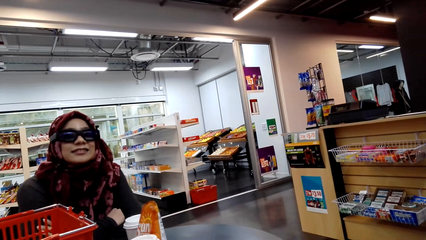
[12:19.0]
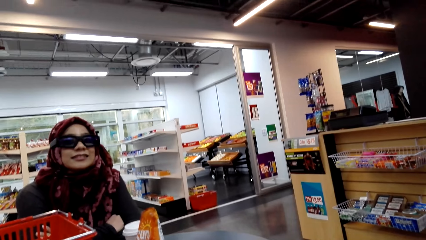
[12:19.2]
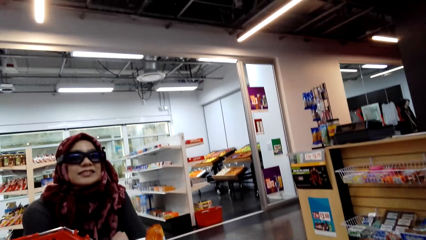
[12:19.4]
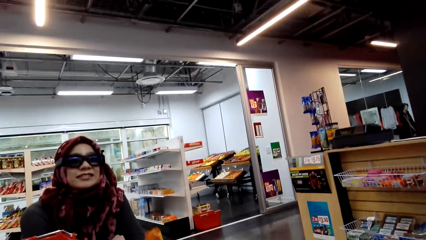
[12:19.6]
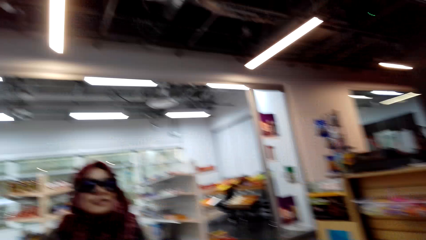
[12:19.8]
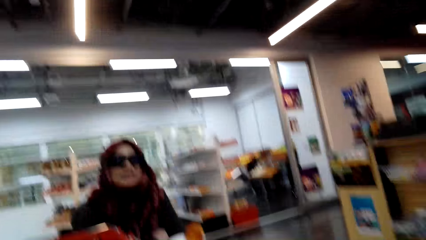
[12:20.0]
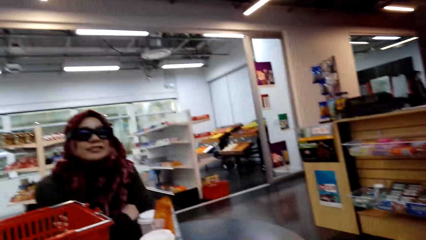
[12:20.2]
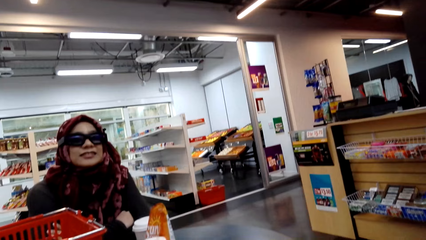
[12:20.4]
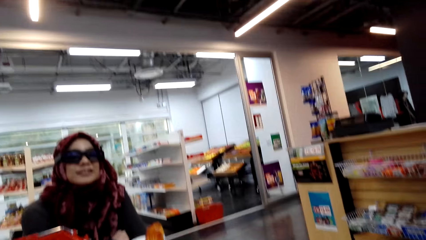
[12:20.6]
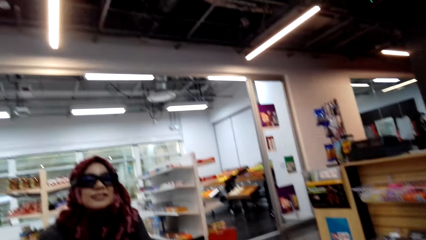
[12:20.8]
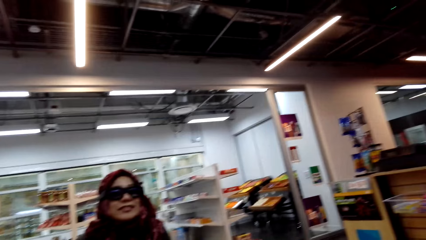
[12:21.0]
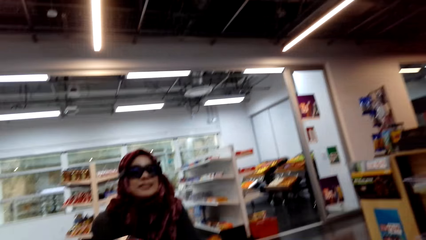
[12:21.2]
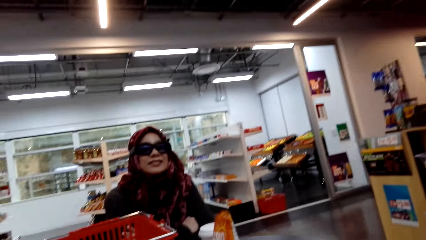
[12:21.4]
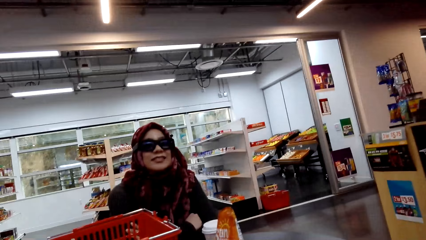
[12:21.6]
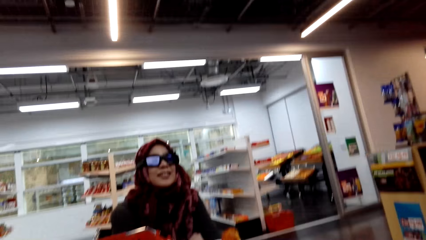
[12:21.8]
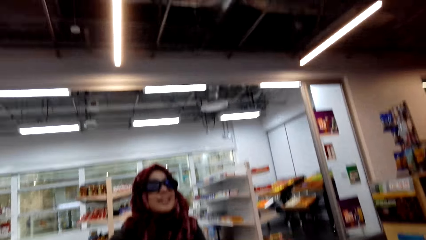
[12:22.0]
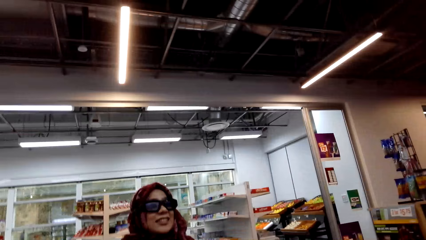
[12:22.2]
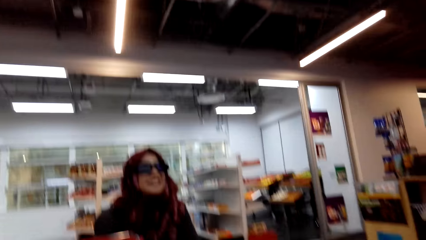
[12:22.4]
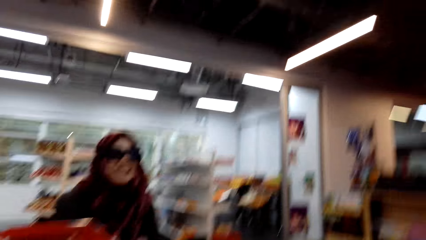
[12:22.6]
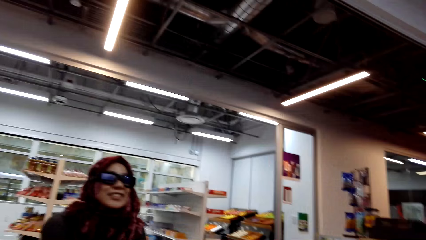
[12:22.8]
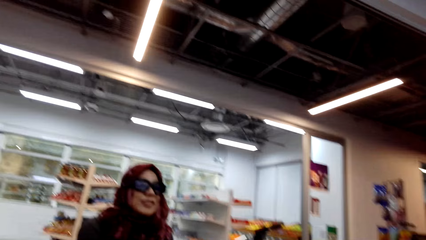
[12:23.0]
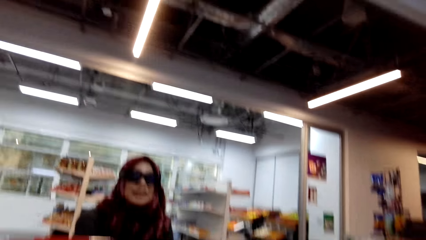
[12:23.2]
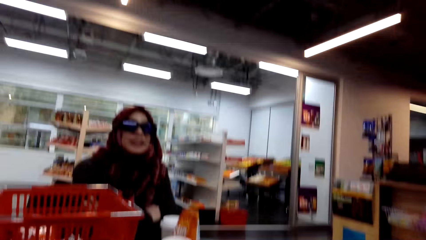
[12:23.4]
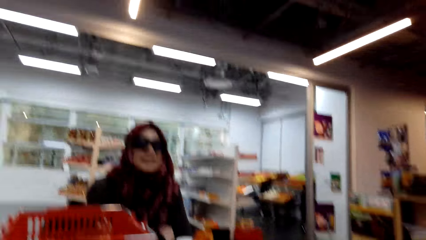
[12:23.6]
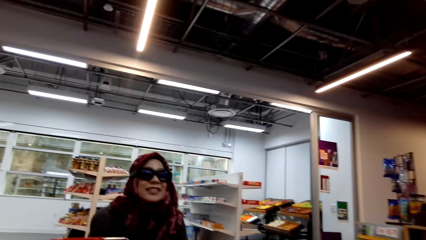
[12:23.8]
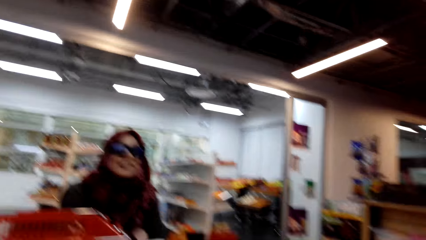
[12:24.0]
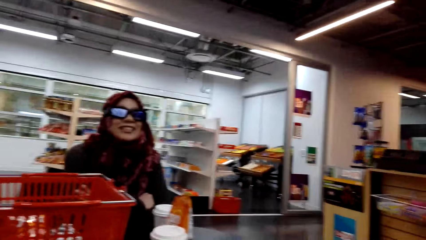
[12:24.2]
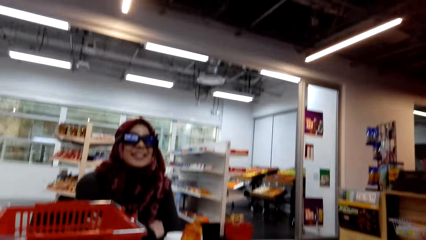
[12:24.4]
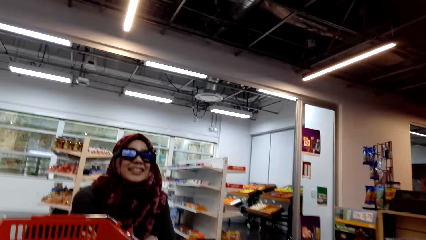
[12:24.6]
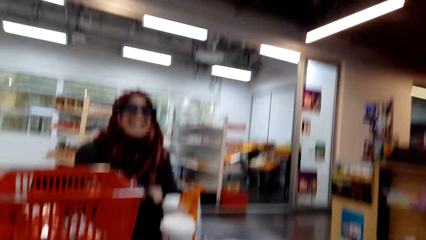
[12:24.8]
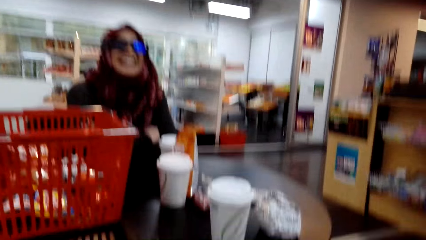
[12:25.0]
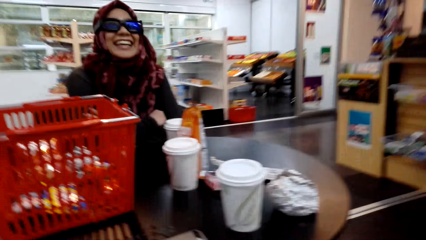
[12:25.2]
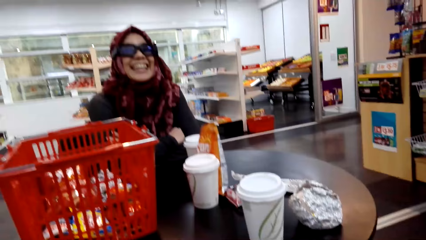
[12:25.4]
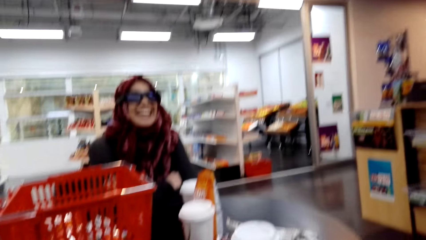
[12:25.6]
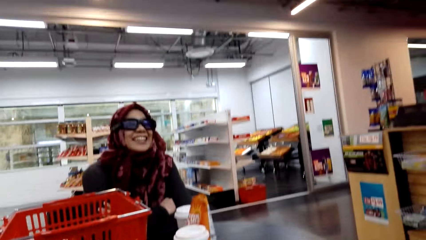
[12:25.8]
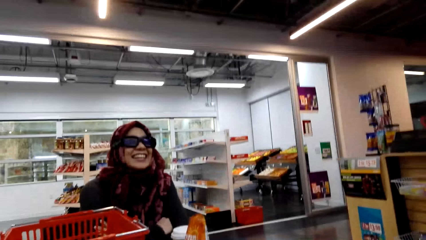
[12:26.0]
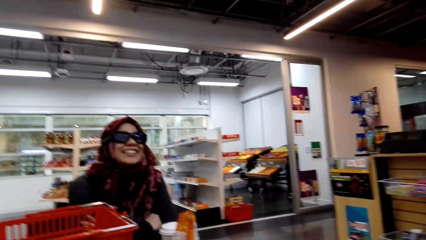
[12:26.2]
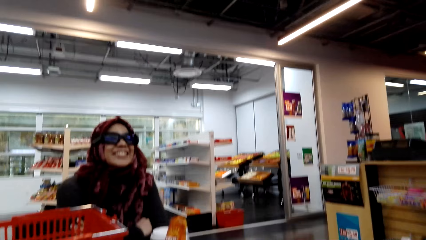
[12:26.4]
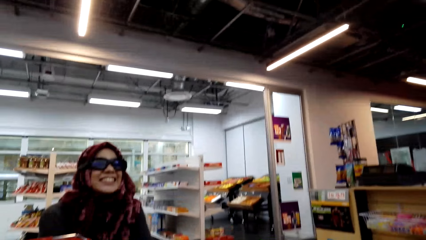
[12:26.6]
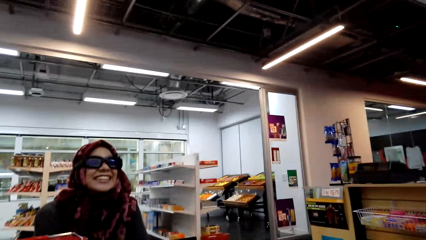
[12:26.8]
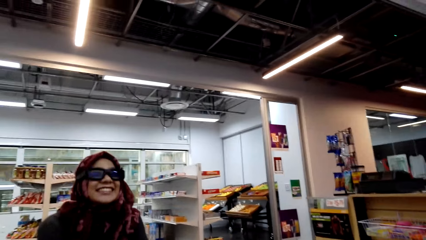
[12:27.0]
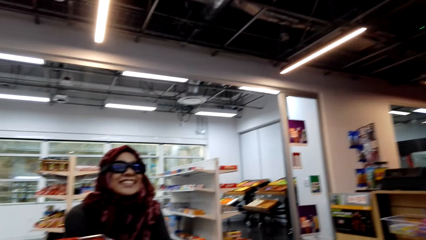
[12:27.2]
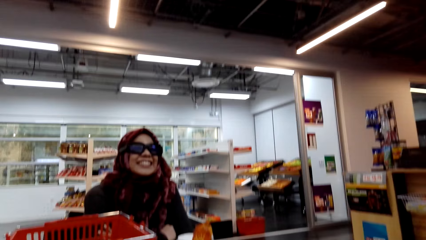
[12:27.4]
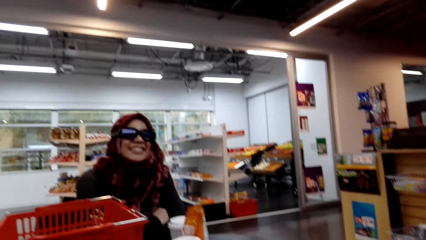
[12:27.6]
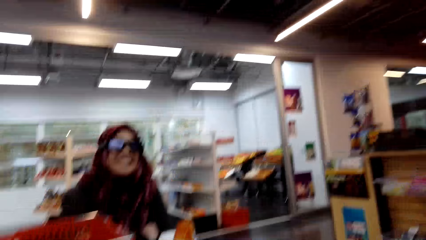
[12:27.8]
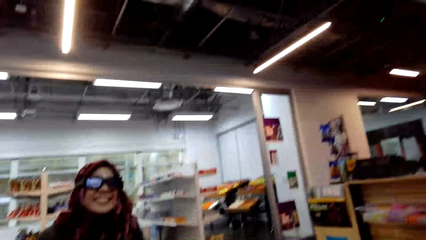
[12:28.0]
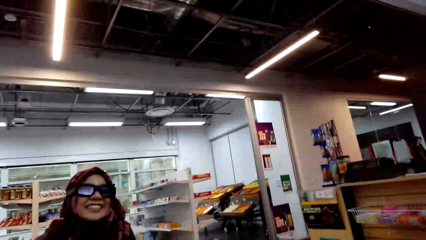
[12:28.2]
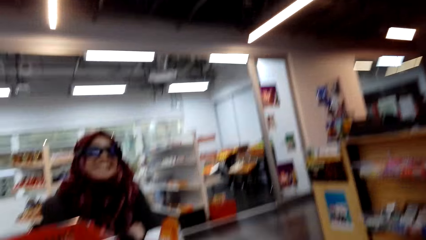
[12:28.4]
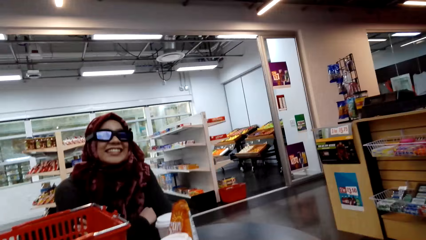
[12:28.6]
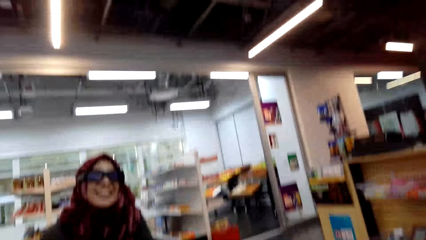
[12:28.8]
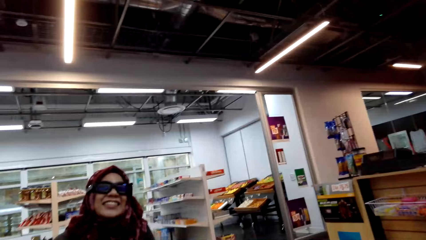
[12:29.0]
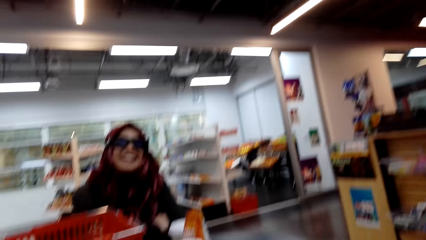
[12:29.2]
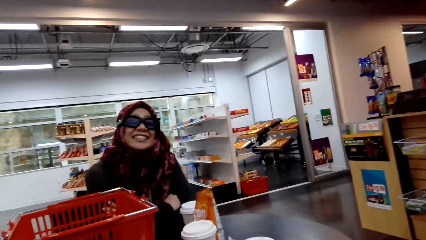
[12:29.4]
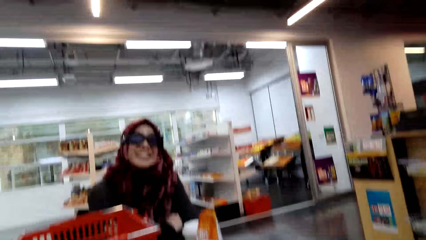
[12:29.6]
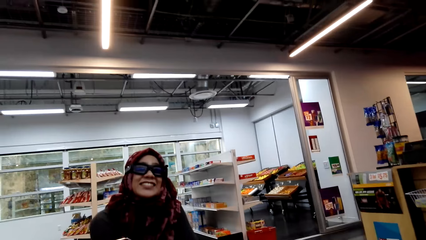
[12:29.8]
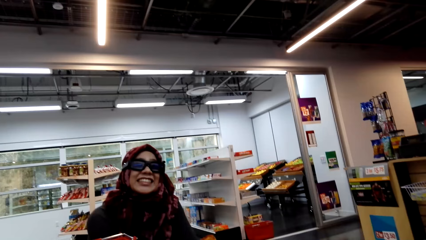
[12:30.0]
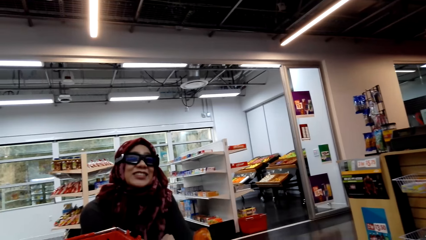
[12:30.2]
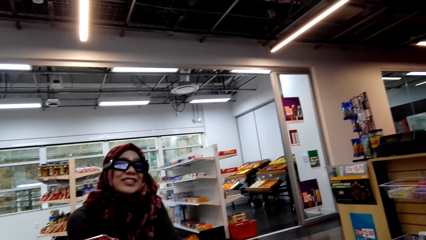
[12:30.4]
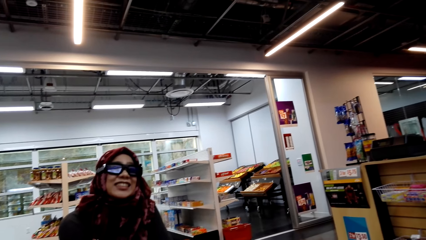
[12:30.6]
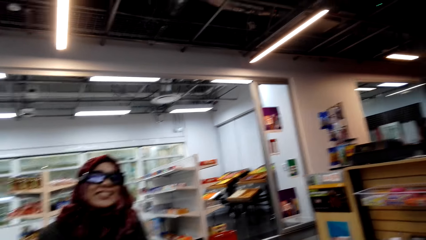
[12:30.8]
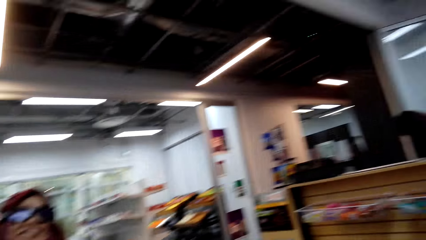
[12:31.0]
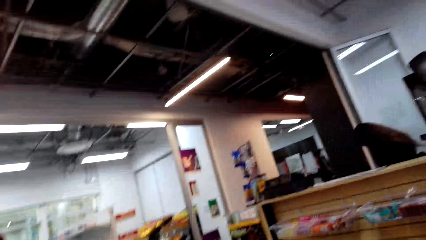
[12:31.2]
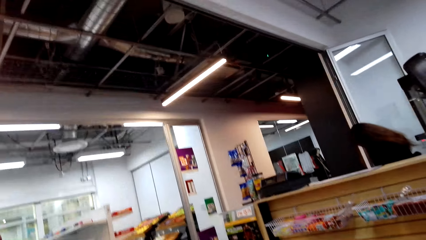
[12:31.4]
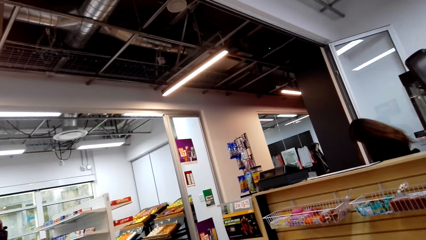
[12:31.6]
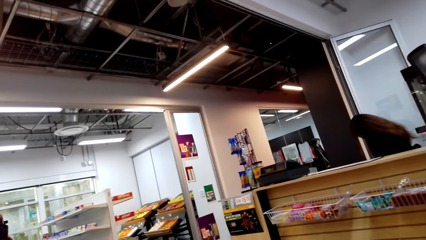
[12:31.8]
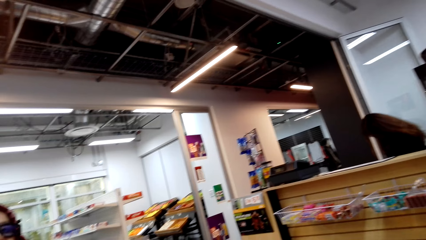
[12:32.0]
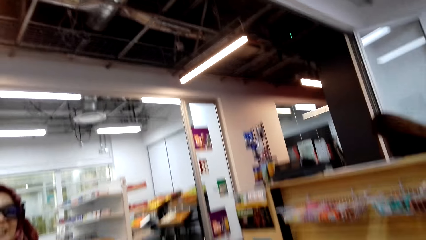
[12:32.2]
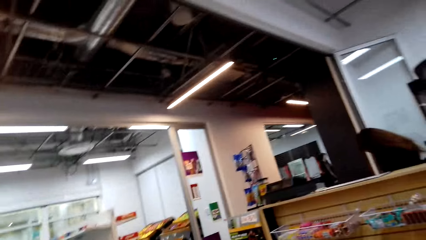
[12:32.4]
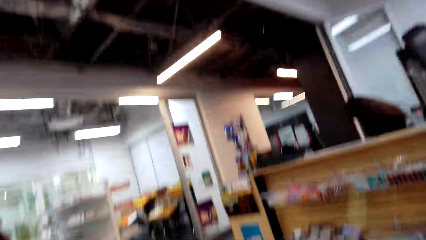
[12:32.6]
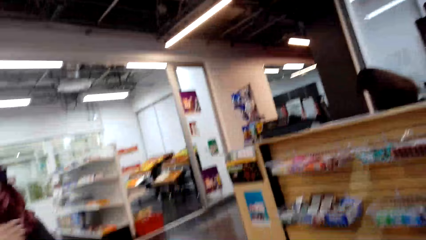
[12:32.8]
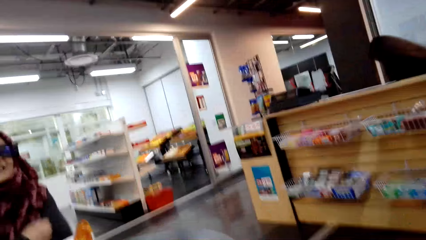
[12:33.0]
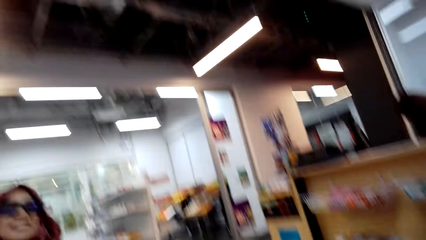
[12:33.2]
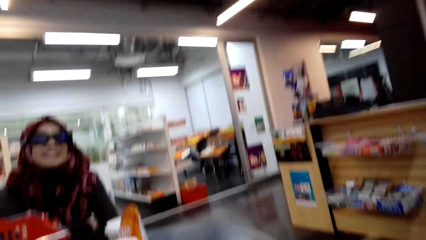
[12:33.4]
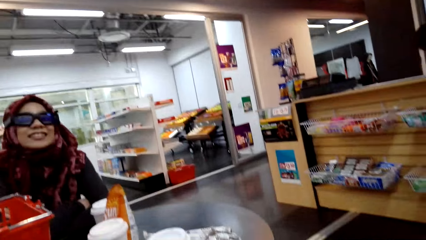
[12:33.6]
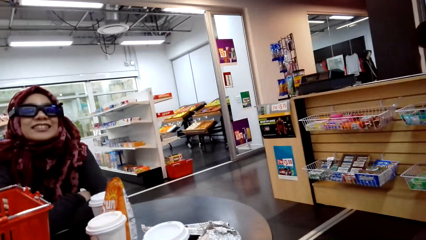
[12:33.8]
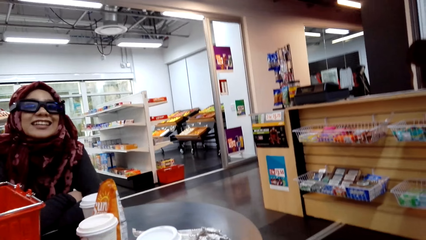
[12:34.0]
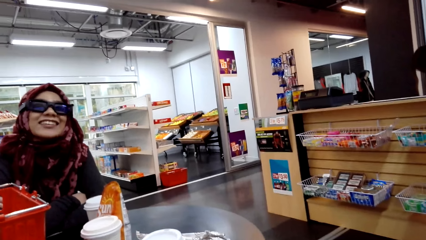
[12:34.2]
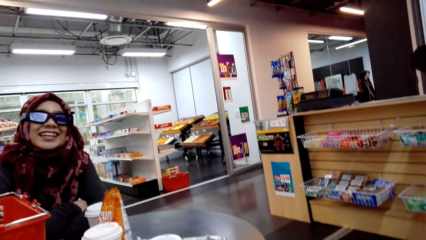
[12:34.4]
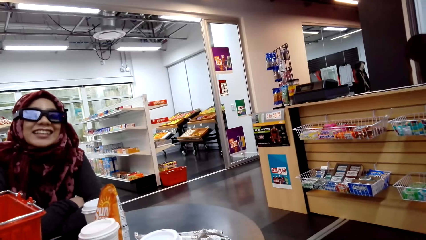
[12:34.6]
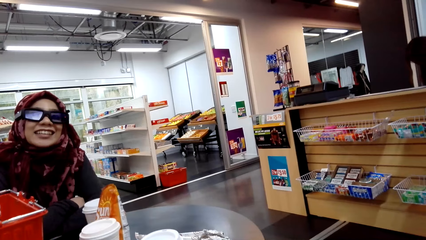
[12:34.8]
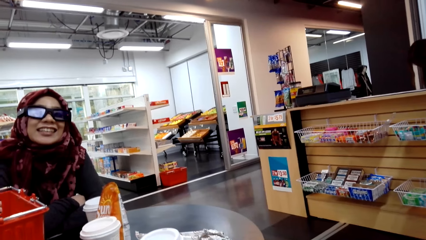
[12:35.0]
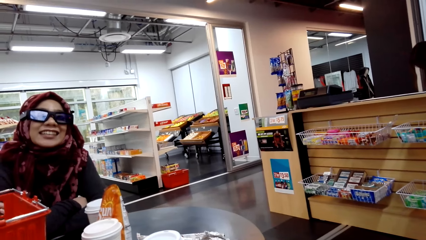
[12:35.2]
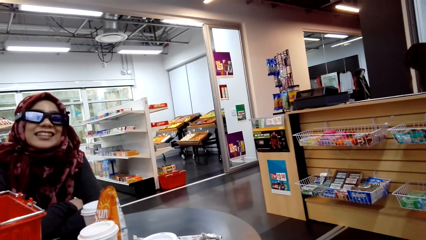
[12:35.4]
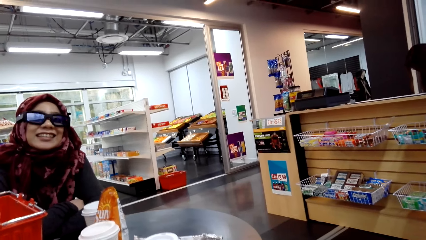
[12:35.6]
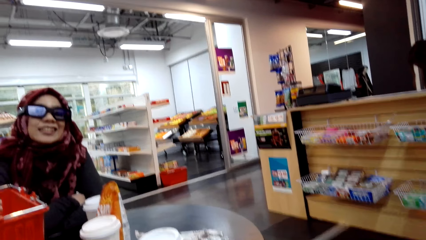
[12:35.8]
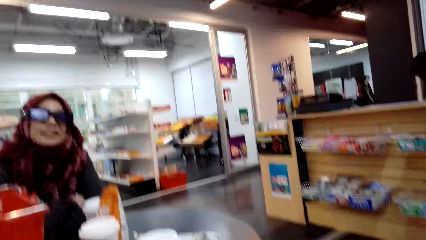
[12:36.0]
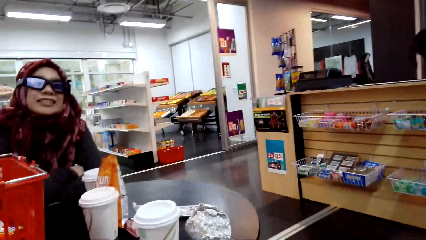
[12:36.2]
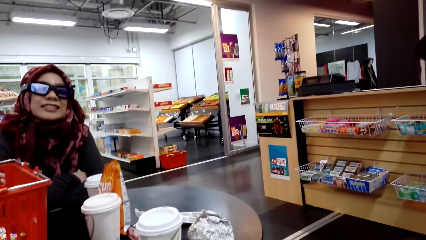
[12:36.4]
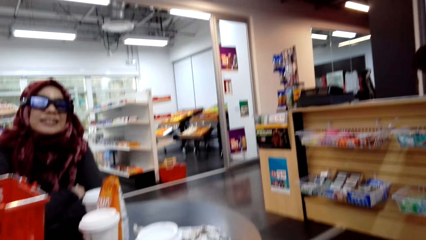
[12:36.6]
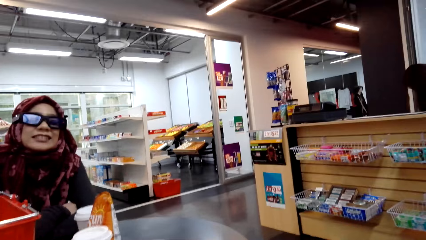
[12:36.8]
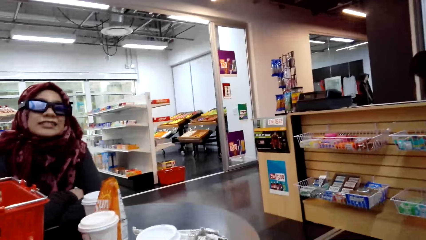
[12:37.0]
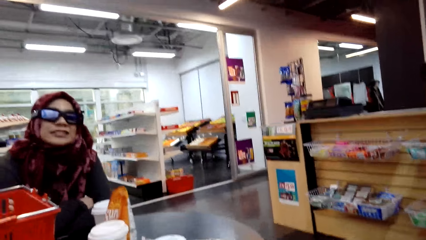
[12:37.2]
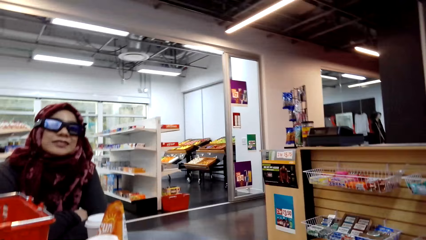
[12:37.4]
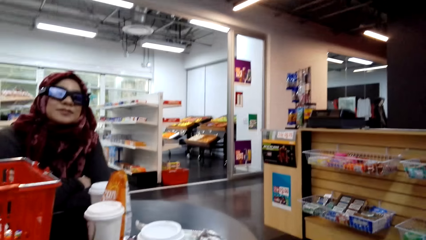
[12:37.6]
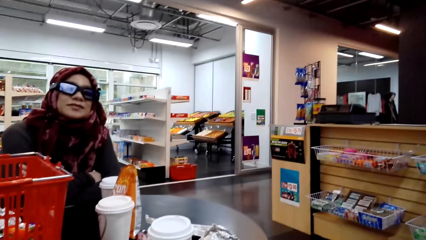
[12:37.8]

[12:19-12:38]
The woman converses with the camera wearer. The camera wearer converses with the woman. They converse with the woman again. The woman converses with the camera wearer. The camera wearer converses with the woman.
